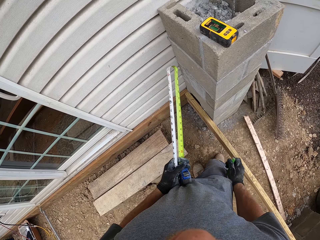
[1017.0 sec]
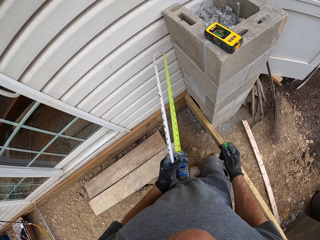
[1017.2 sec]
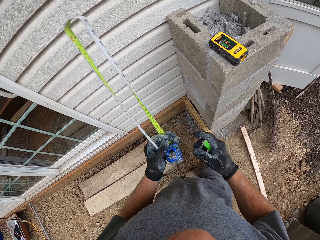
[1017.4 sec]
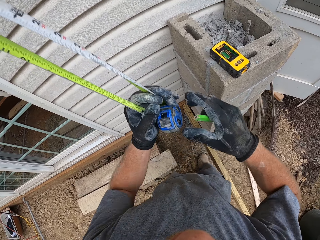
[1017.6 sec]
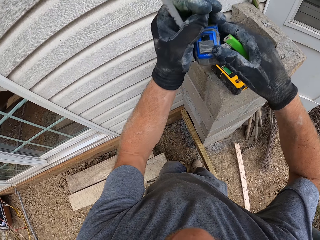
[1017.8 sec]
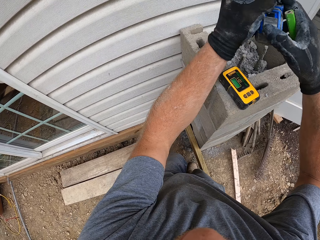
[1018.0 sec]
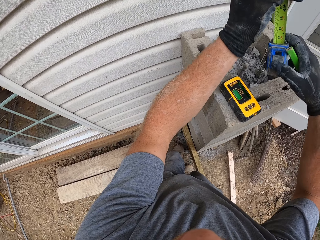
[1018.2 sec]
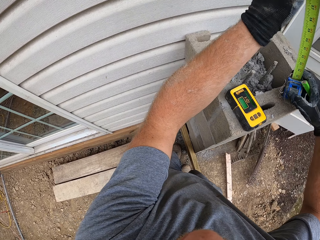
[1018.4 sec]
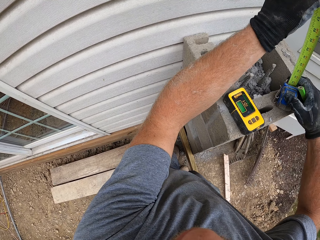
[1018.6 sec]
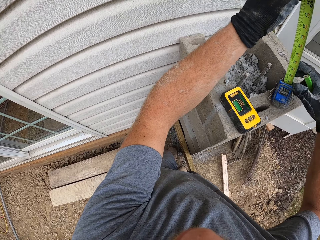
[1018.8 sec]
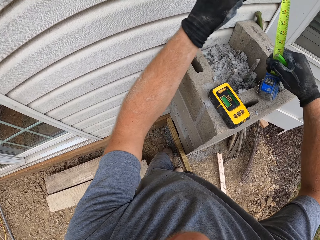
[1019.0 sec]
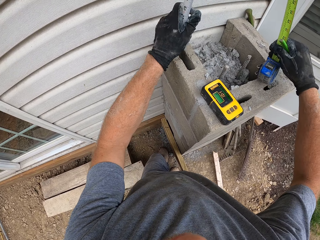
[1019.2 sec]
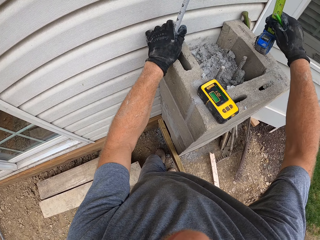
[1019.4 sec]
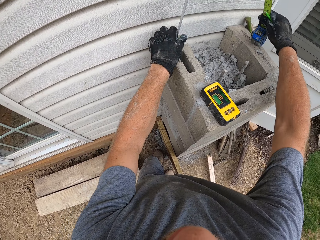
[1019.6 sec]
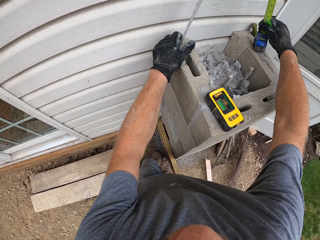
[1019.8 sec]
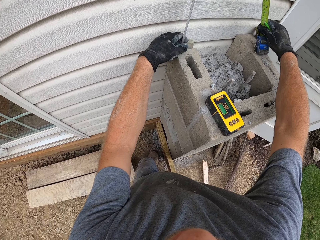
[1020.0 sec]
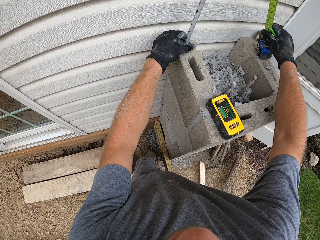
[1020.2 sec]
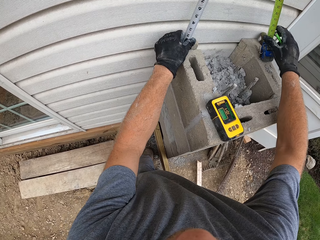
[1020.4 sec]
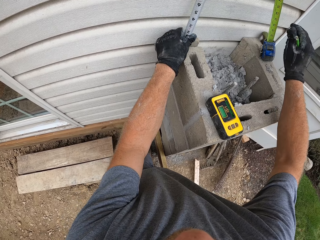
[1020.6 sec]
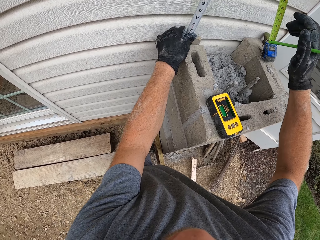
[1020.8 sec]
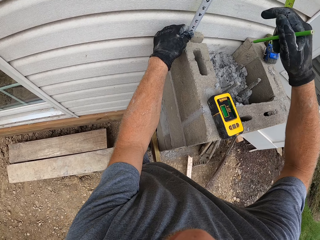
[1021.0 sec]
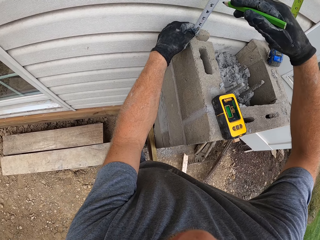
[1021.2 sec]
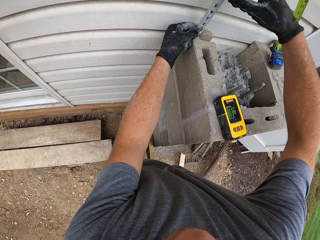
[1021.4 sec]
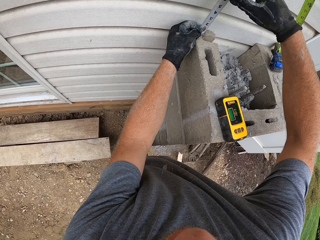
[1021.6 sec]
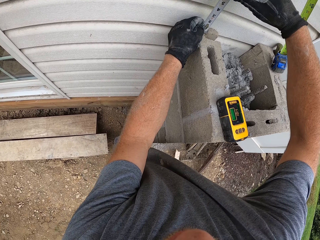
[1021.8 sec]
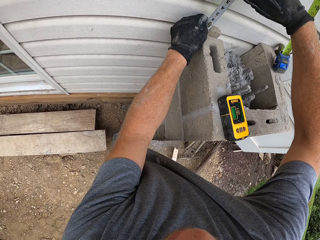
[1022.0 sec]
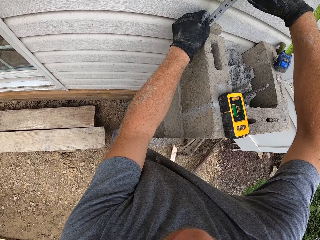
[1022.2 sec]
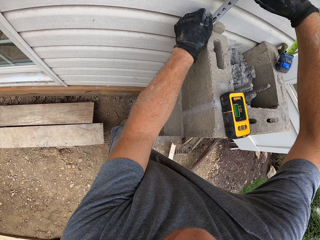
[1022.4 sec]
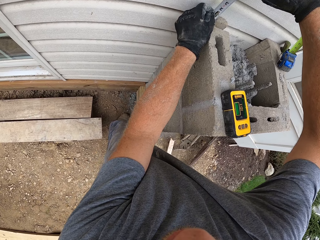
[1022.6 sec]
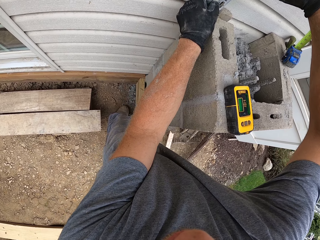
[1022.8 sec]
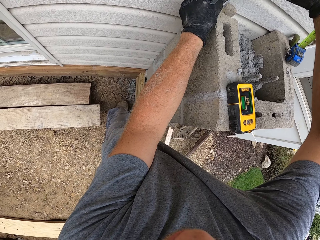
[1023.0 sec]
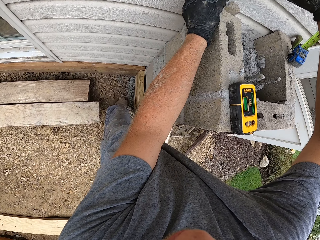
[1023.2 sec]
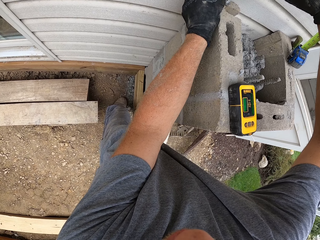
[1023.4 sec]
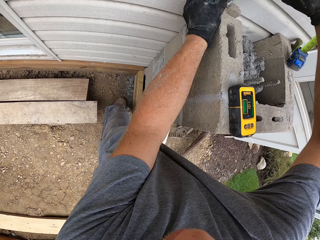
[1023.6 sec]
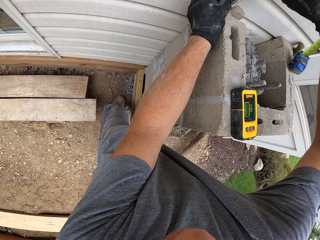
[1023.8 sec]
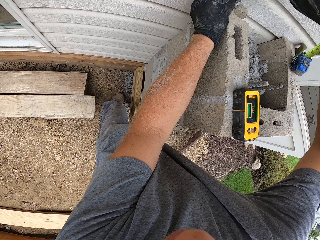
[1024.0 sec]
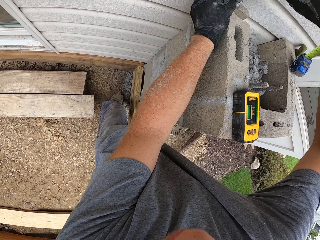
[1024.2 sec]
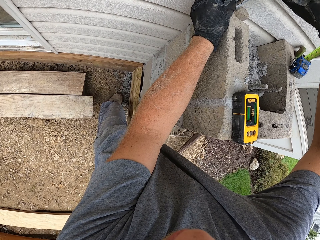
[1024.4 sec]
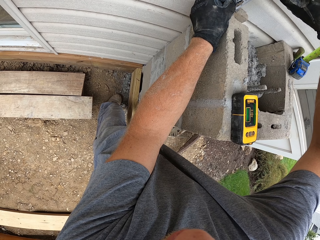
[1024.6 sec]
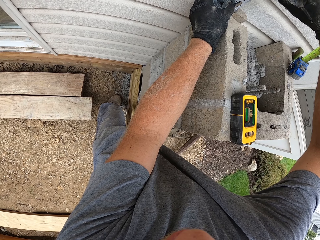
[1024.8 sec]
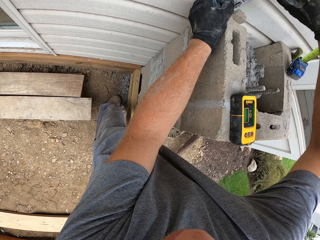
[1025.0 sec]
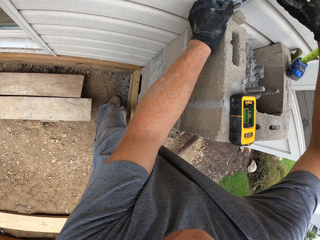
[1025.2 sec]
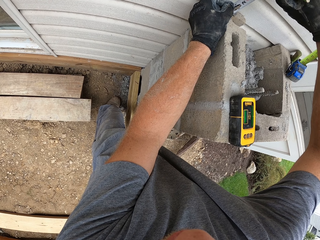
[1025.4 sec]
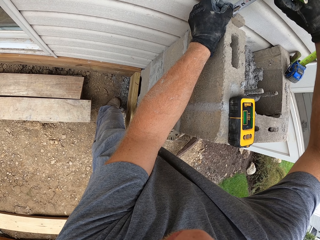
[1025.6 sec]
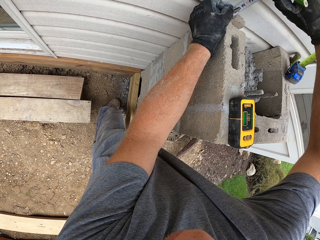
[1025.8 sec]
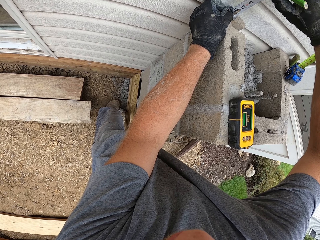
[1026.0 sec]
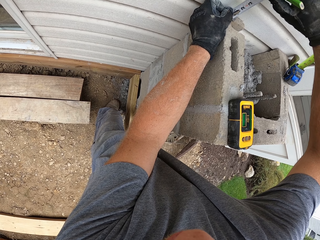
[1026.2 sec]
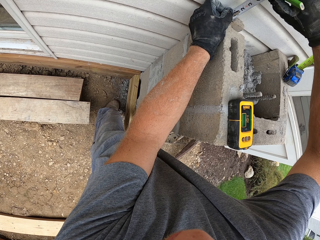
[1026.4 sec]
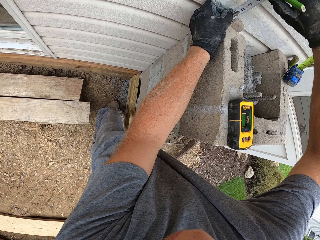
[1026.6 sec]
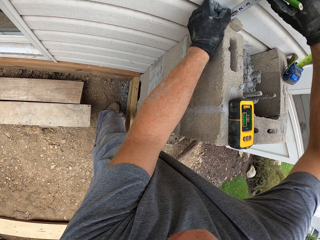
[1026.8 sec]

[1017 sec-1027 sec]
The camera wearer places the measuring tape on the block. They measure the height with the tape measure. They mark out on a wall with a pen.

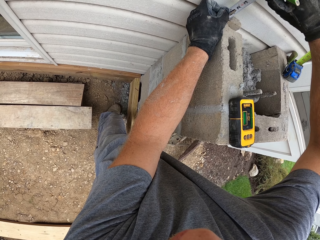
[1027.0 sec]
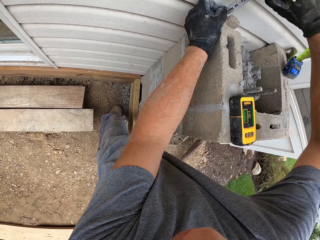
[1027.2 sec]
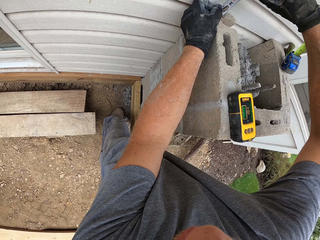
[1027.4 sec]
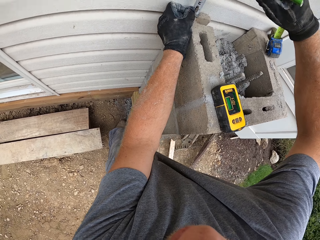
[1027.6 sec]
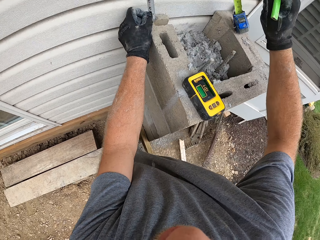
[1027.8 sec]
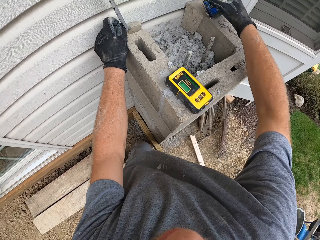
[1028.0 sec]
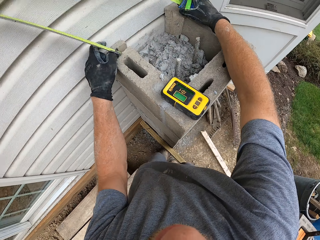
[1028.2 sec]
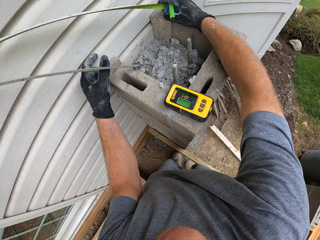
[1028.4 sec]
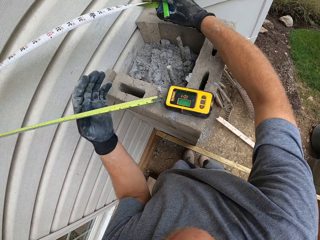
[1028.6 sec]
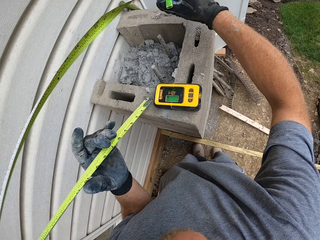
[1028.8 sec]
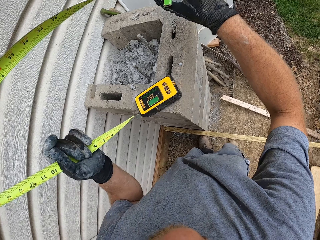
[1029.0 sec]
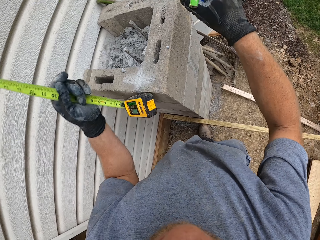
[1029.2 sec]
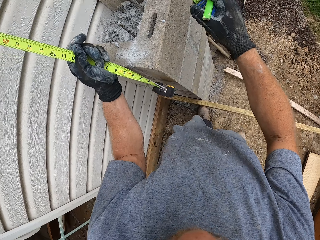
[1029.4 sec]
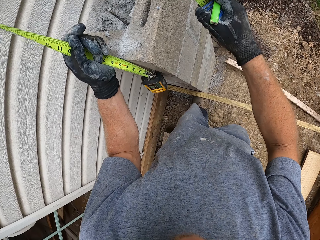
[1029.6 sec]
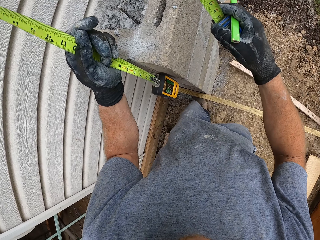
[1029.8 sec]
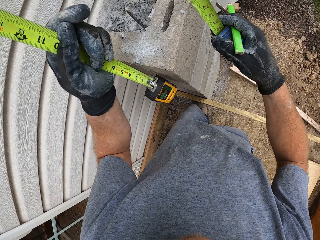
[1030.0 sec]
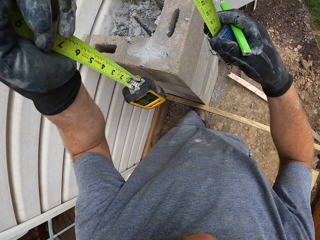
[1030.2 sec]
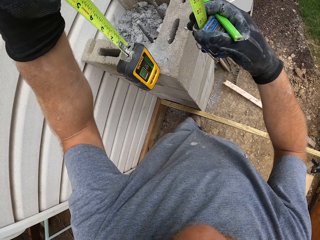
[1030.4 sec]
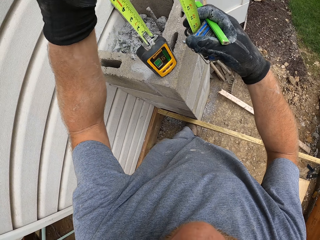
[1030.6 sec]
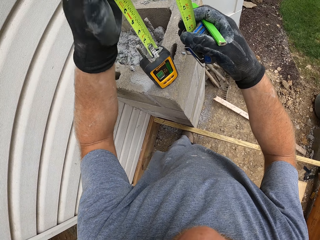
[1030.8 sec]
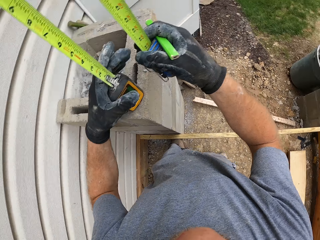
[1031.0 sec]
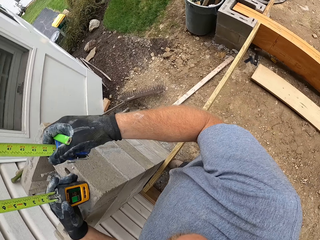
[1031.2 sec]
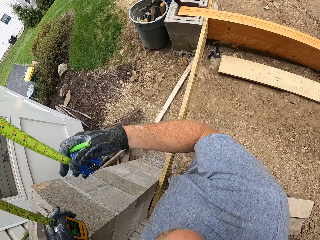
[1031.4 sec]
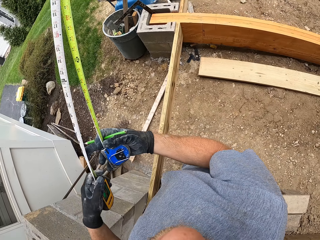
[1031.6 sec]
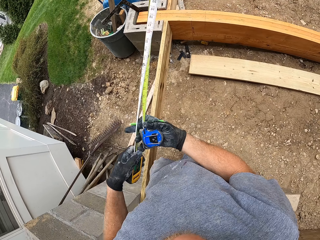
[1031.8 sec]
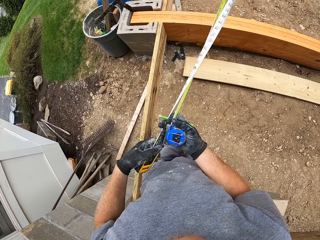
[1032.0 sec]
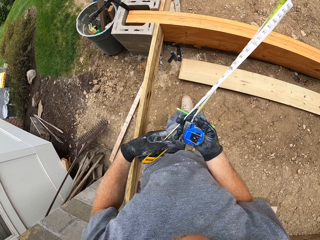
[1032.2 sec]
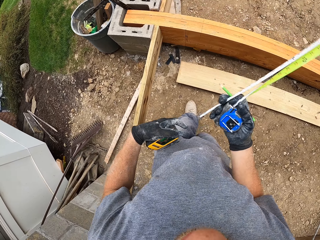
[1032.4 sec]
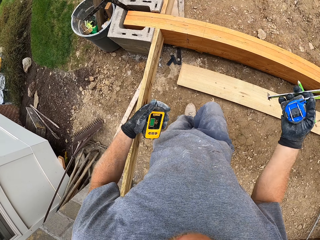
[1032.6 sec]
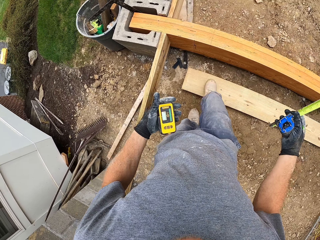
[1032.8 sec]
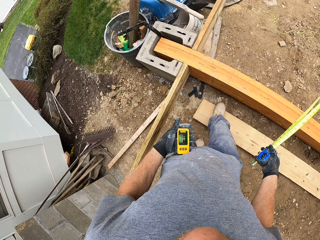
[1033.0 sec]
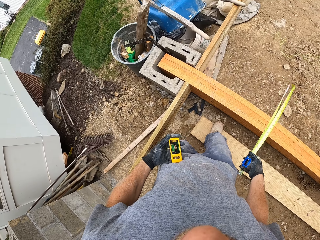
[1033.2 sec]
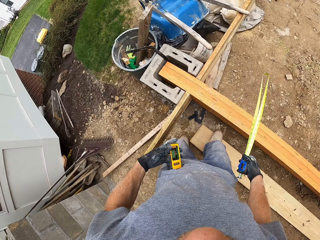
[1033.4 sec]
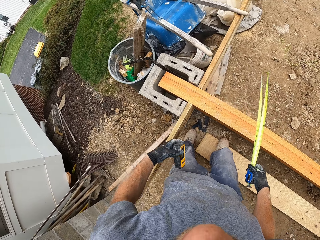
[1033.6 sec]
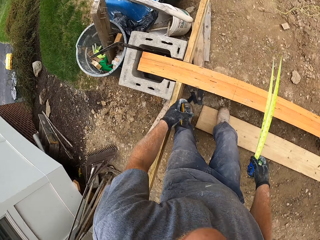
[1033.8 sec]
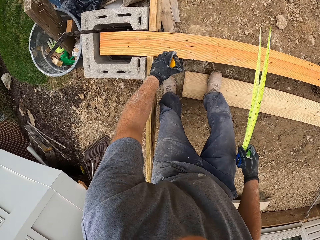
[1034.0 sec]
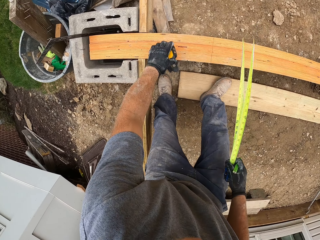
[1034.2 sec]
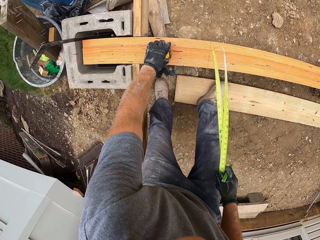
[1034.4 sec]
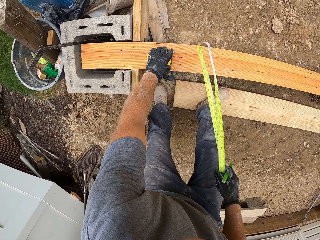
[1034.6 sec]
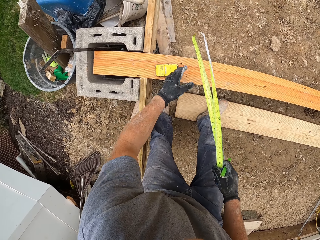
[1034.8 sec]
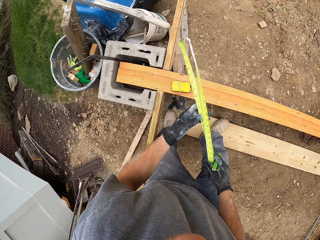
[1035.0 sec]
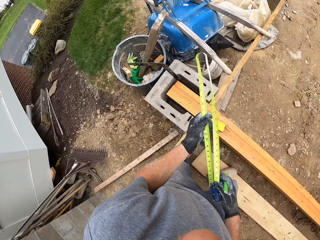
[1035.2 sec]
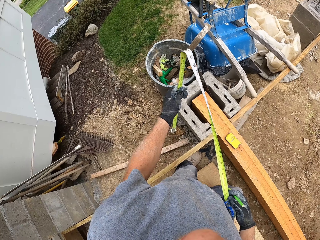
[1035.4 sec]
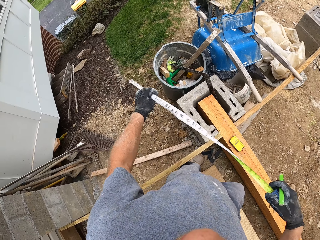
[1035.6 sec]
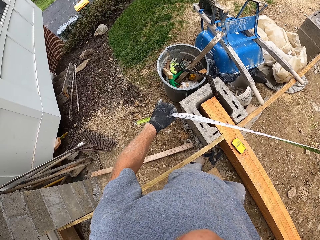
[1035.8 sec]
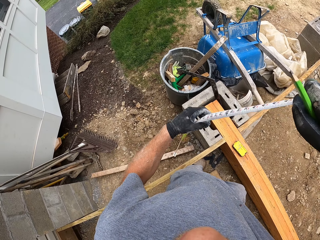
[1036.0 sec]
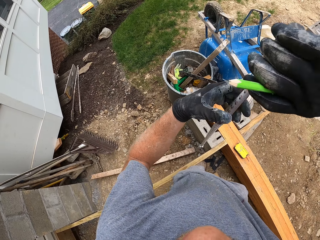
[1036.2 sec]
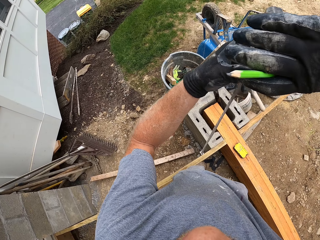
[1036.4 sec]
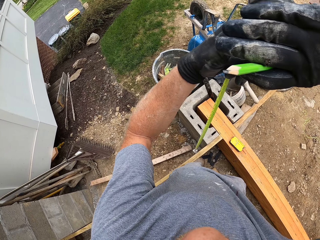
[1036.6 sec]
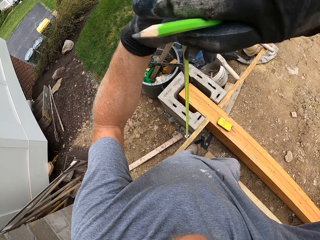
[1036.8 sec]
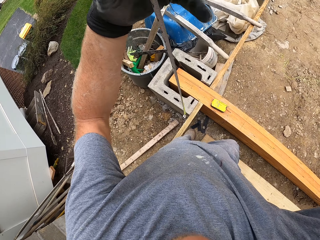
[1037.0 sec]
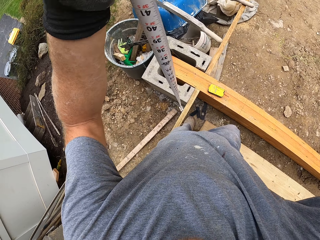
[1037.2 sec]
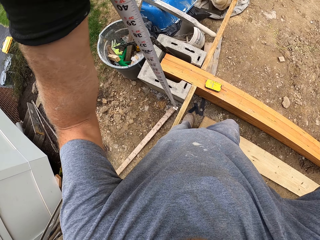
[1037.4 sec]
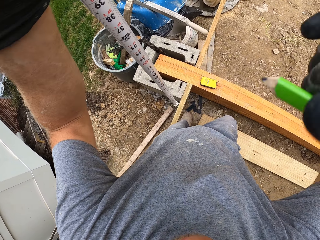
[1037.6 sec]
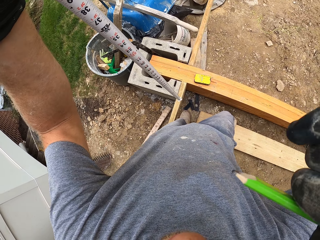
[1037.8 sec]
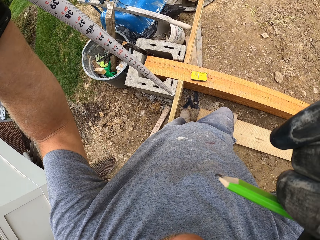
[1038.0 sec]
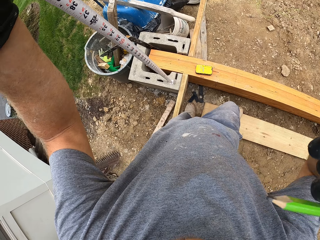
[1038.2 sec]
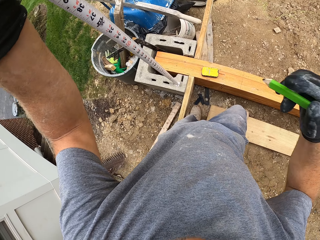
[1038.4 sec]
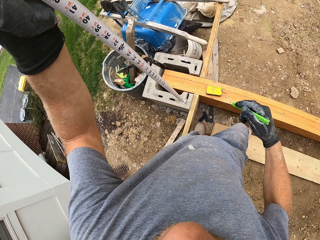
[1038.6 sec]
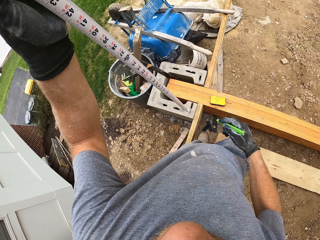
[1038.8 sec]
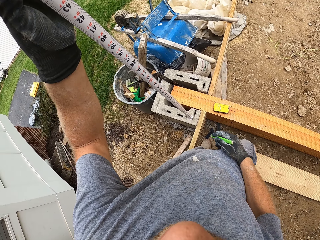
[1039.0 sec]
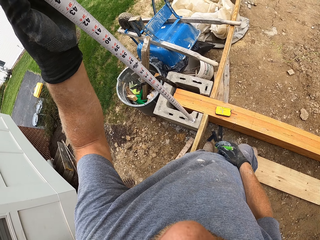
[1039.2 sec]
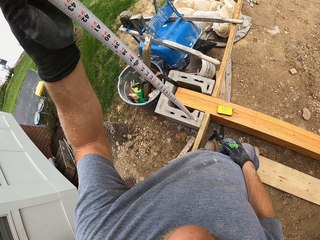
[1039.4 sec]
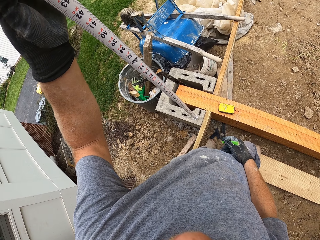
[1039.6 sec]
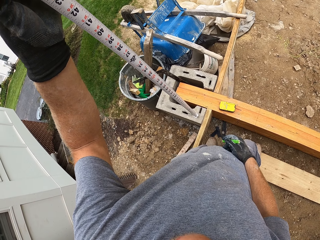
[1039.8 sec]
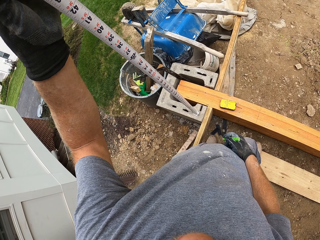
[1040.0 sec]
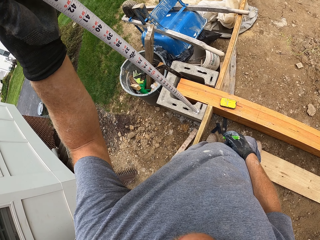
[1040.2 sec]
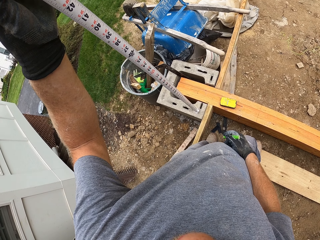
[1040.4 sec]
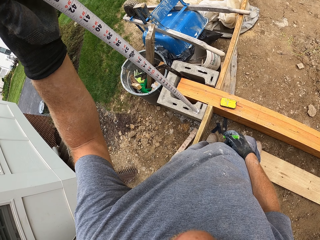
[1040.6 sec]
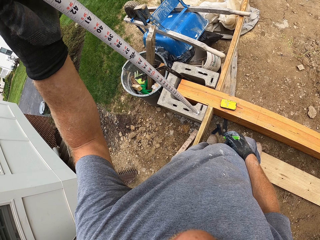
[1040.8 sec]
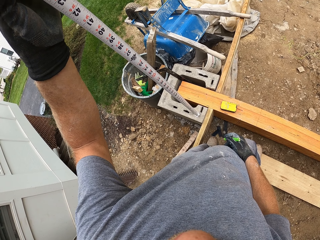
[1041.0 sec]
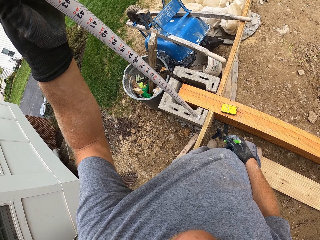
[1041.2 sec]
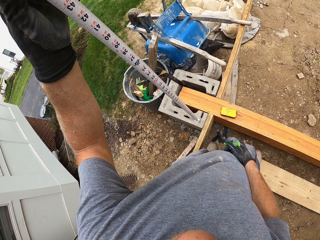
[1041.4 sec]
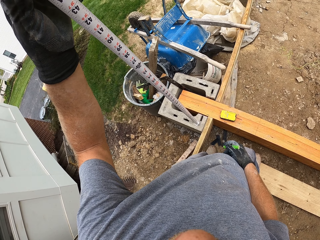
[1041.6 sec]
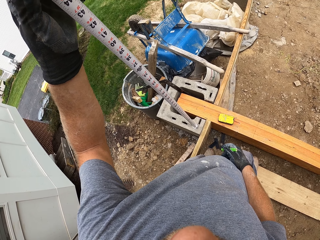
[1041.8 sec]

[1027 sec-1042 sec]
The camera wearer removes the measuring tape on the block. They disconnect the laser detector with the tape measure. They walk around the construction. They put the laser detector on a wooden rail. They lift the tape measure. They place the measuring tape on a block. They measure the height.
